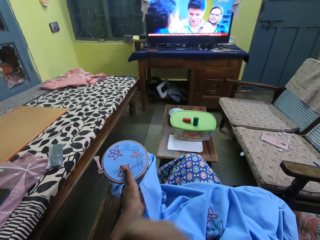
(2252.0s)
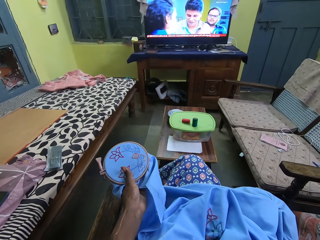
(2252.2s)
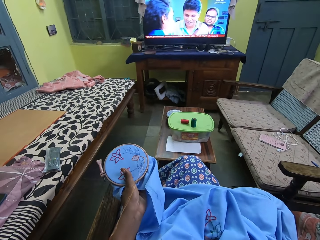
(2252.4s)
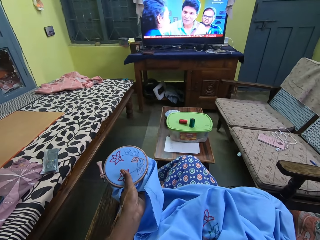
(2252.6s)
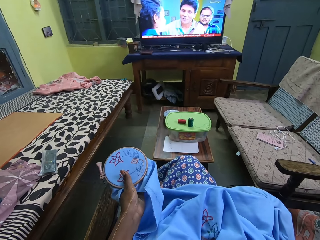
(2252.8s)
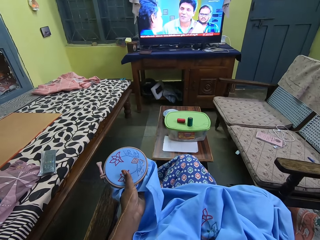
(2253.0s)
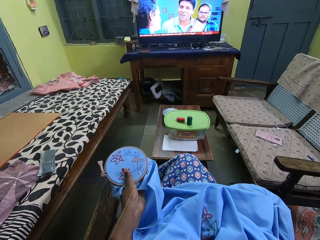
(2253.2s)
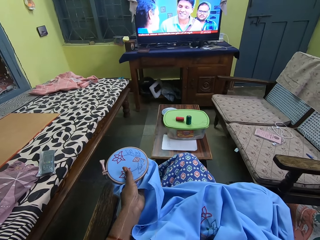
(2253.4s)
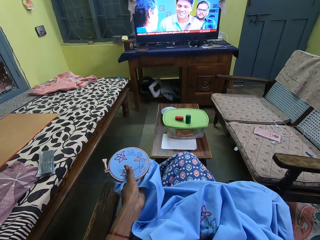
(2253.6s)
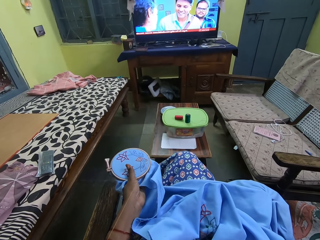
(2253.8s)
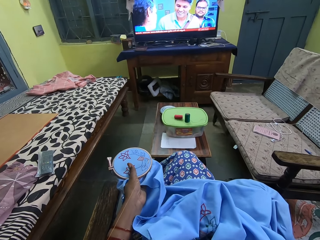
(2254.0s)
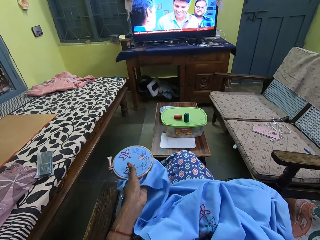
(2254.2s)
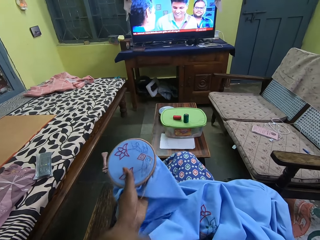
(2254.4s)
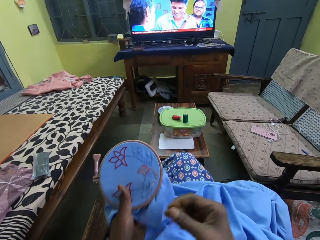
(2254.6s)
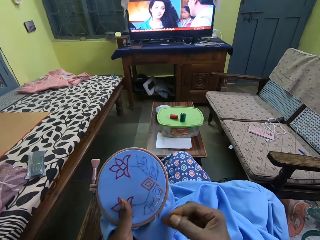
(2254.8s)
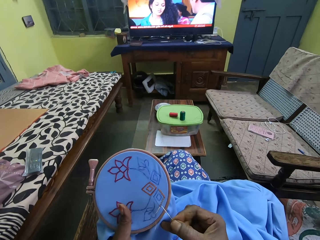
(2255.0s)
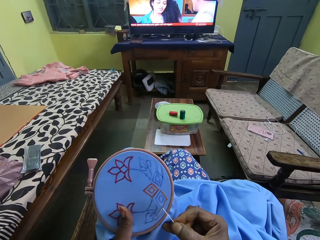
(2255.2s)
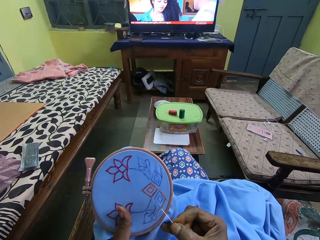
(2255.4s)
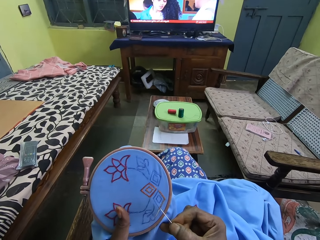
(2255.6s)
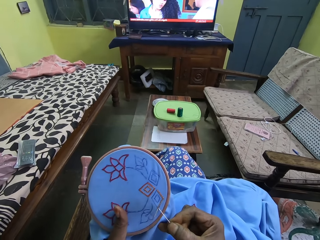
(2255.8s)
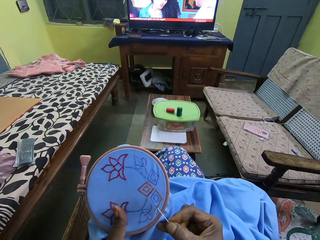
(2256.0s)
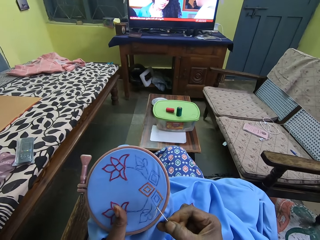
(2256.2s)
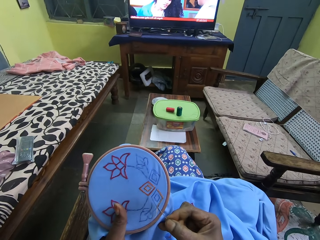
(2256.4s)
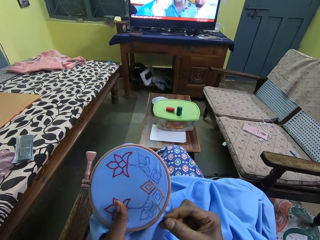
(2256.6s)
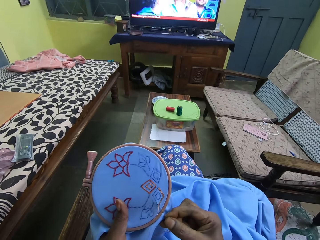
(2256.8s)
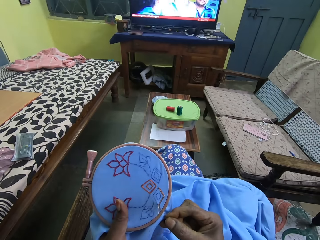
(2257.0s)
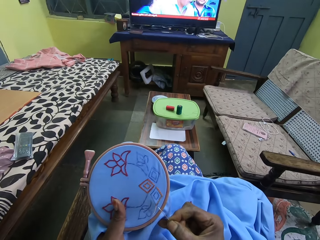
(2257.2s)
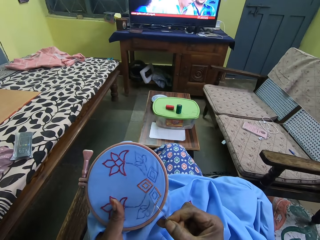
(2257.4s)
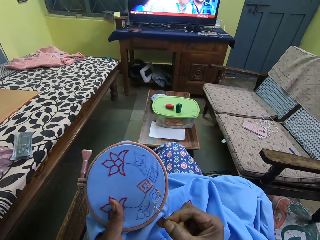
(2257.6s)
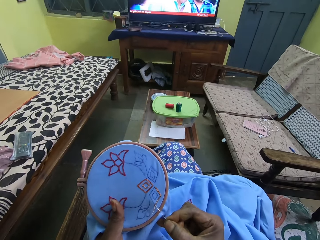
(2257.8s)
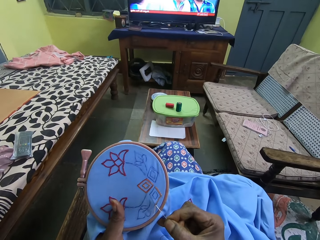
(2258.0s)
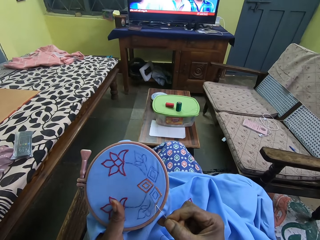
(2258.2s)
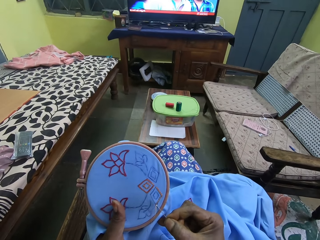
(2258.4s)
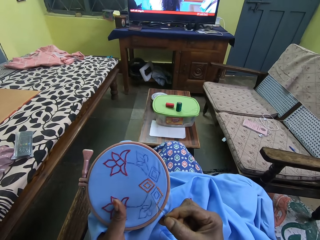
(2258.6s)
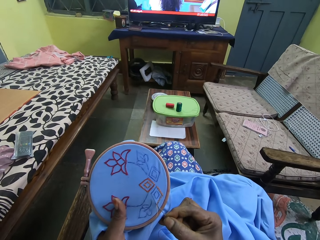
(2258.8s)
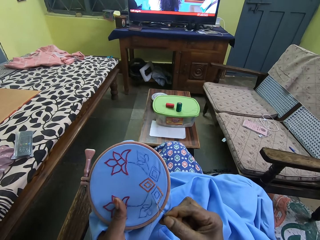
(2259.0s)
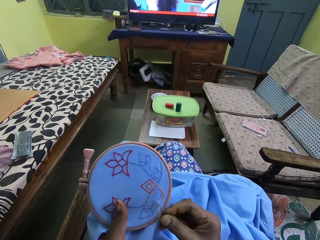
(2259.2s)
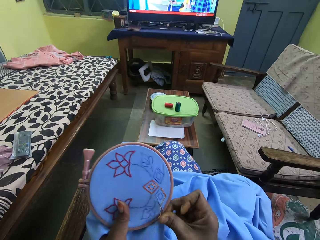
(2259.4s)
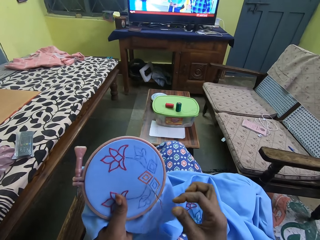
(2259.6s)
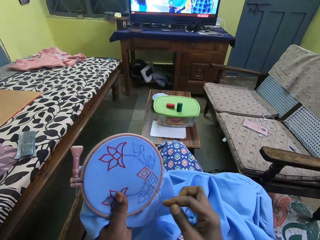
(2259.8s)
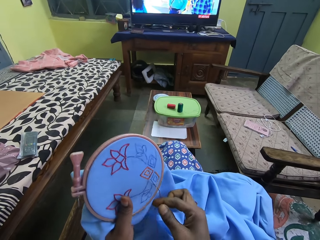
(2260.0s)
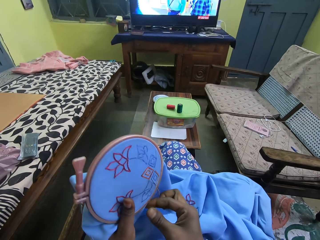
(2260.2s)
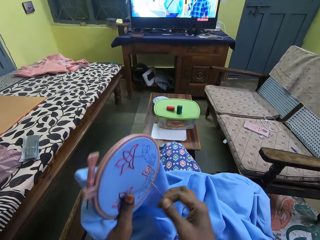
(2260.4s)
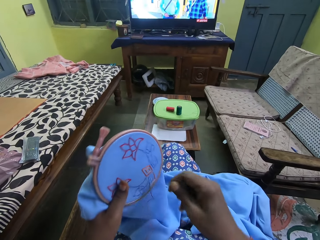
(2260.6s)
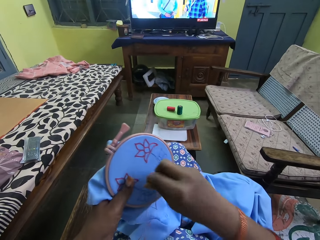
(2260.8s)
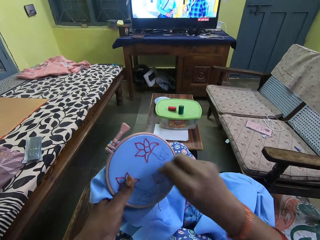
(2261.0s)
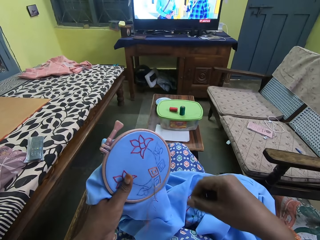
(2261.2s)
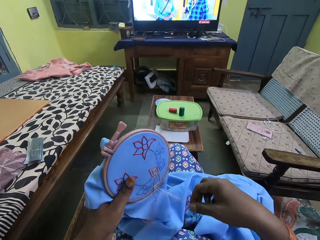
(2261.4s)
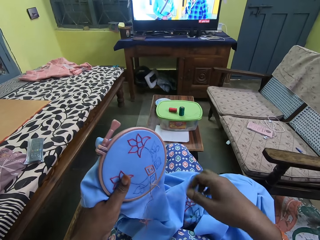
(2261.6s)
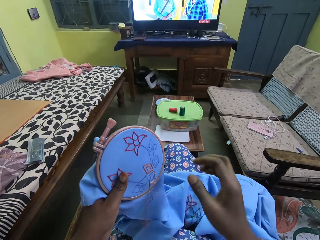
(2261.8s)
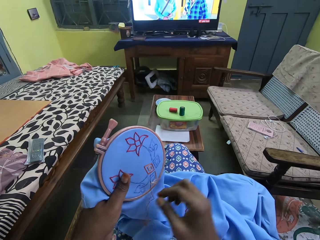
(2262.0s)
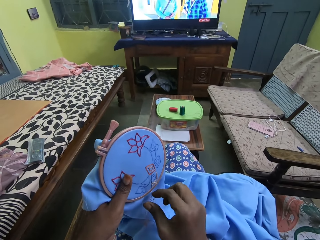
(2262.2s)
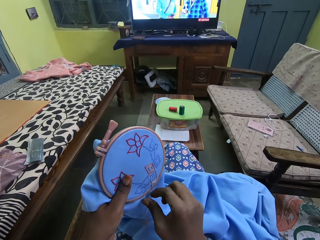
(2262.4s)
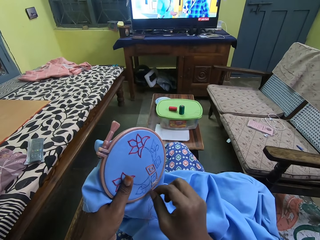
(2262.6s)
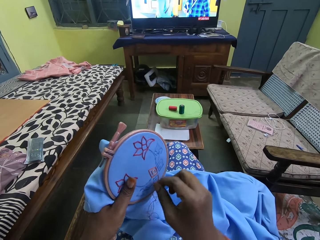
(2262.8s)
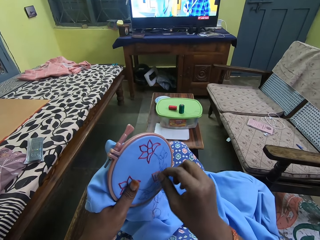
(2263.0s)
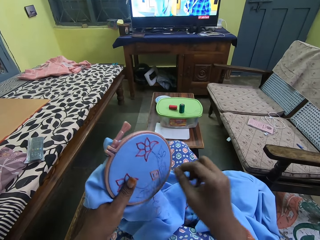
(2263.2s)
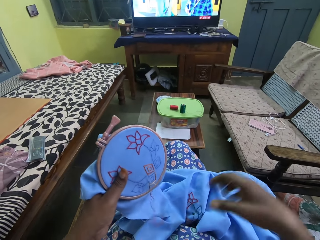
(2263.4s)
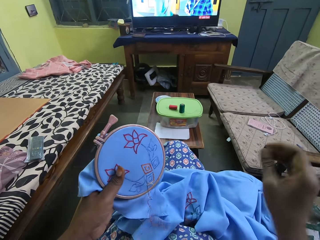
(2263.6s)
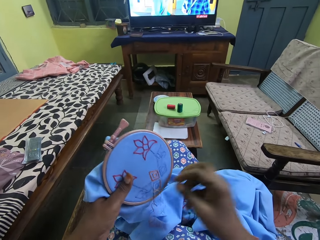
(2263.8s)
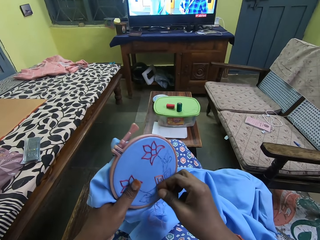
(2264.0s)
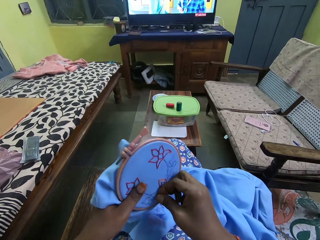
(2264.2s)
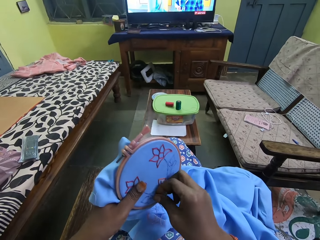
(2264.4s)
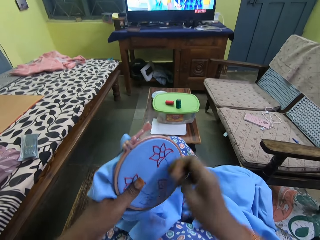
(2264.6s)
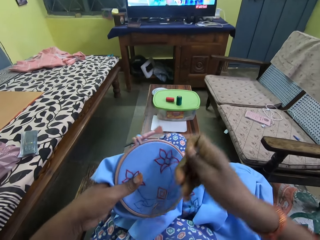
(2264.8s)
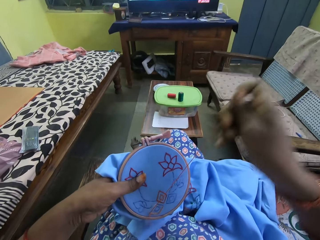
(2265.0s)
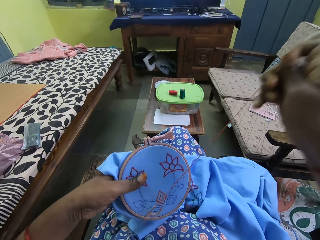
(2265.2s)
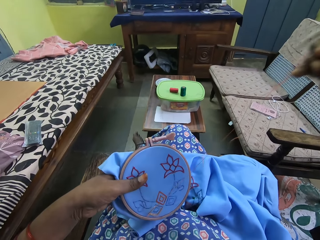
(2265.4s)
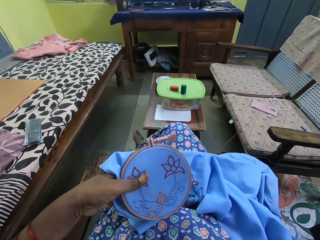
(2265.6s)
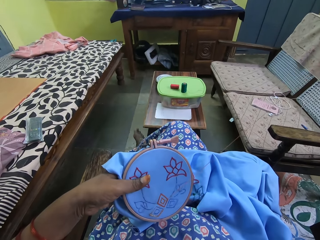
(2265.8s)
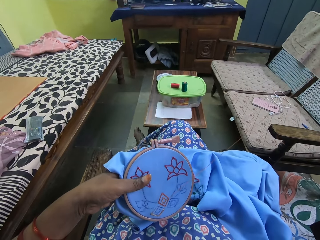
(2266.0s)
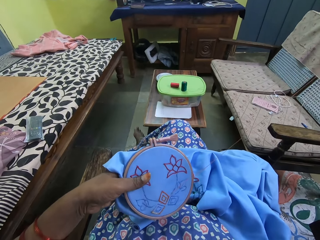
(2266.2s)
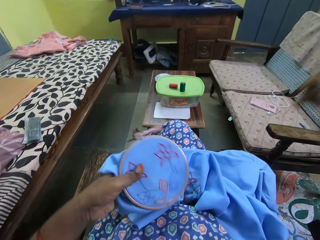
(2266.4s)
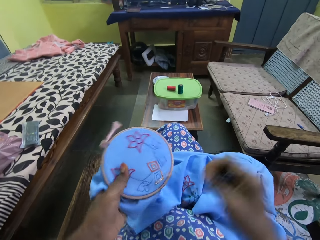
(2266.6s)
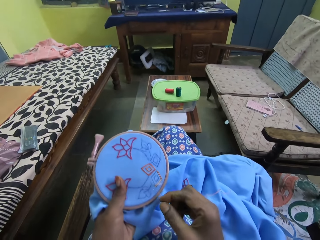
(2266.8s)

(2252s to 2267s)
The camera wearer stitches the embroidery in her left hand with the needle and the thread in her right hand. She penetrates the needle on the cloth. She pulls the string. She pulls the needle.

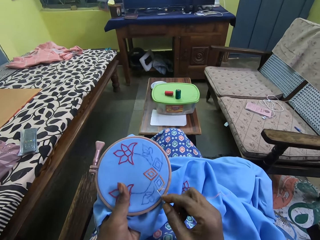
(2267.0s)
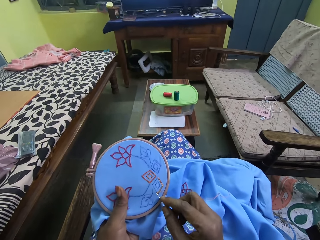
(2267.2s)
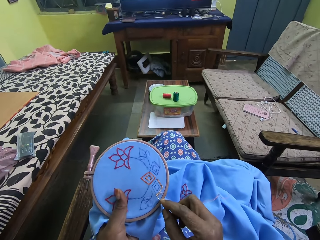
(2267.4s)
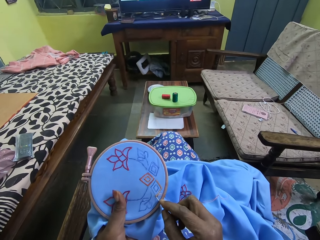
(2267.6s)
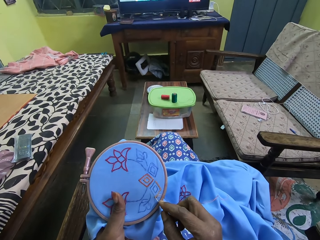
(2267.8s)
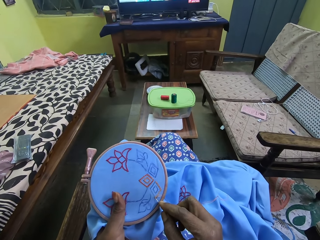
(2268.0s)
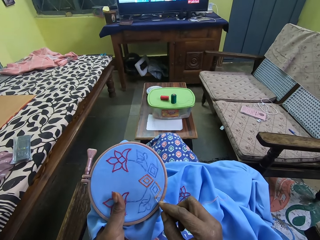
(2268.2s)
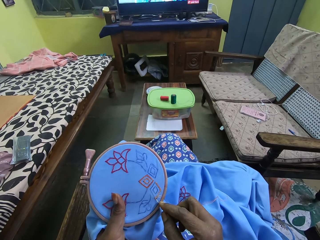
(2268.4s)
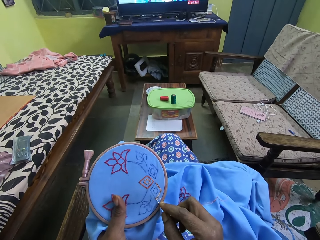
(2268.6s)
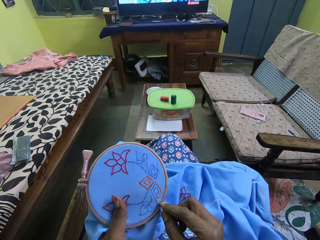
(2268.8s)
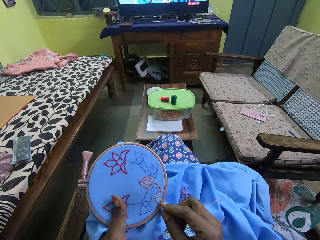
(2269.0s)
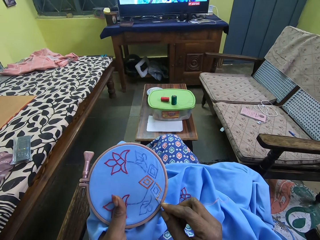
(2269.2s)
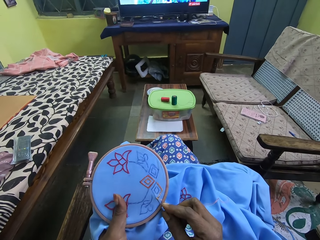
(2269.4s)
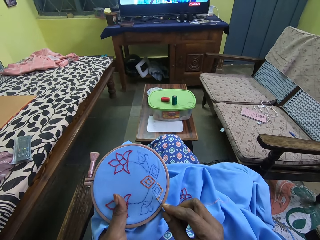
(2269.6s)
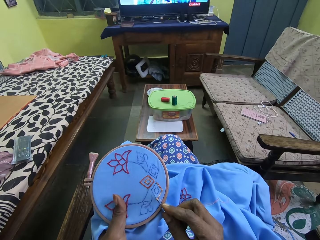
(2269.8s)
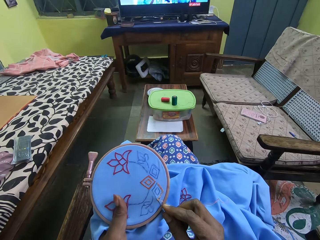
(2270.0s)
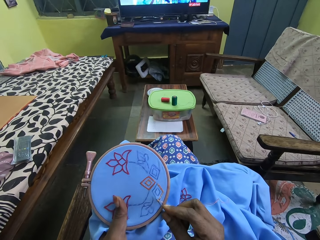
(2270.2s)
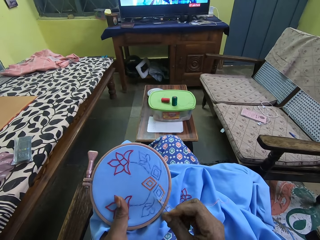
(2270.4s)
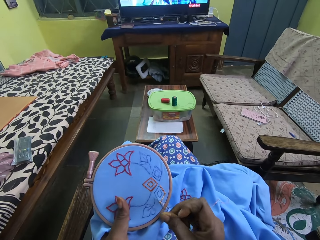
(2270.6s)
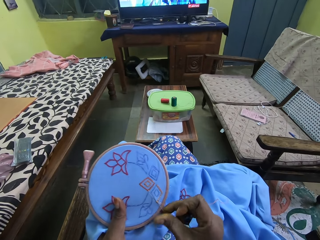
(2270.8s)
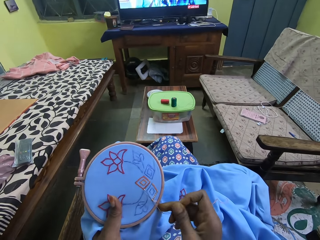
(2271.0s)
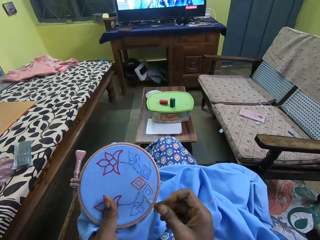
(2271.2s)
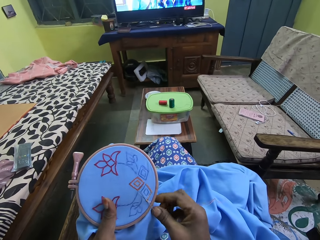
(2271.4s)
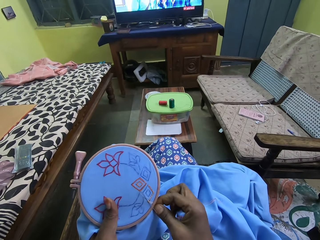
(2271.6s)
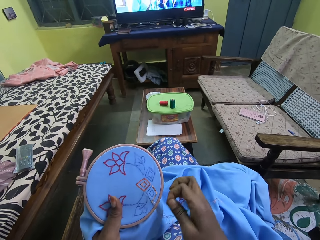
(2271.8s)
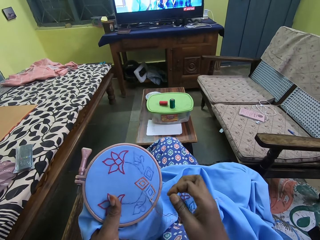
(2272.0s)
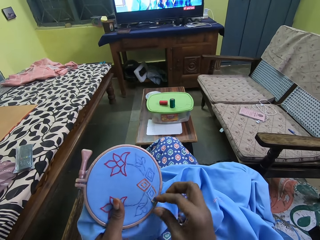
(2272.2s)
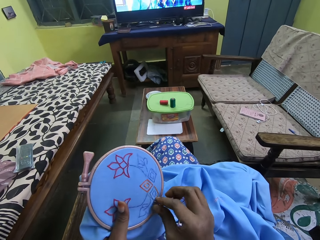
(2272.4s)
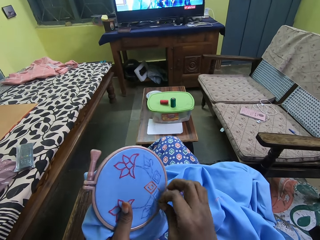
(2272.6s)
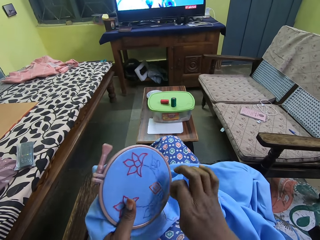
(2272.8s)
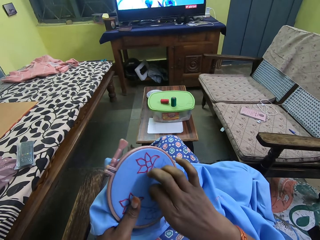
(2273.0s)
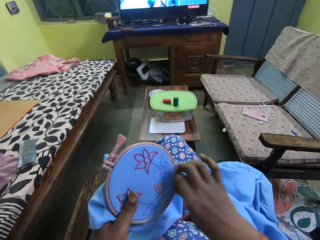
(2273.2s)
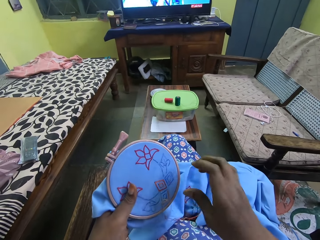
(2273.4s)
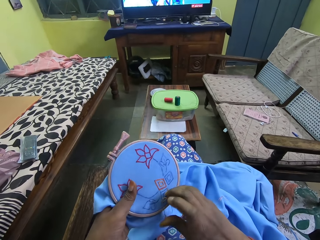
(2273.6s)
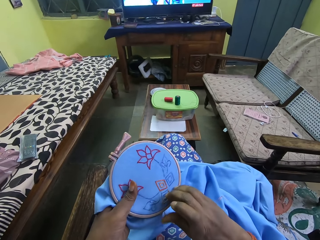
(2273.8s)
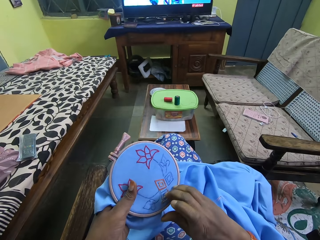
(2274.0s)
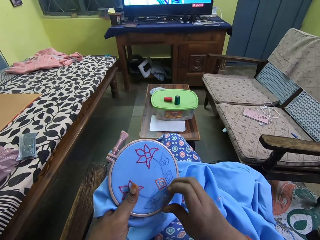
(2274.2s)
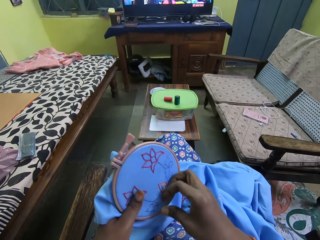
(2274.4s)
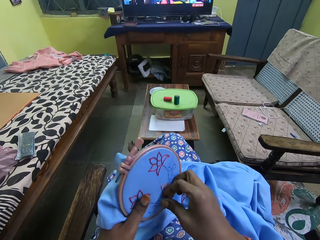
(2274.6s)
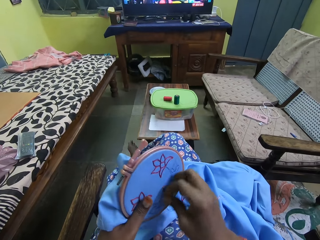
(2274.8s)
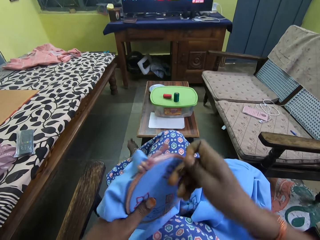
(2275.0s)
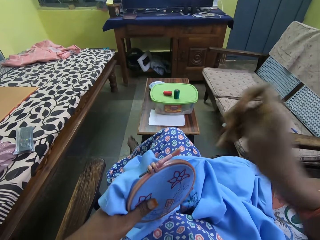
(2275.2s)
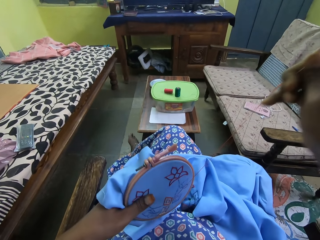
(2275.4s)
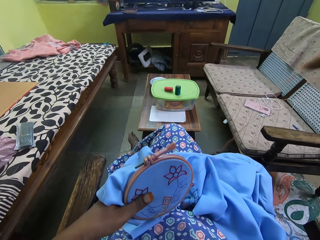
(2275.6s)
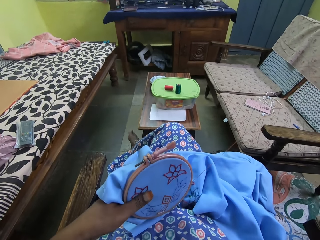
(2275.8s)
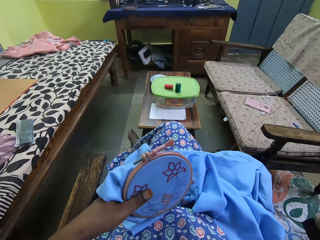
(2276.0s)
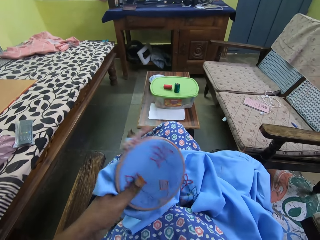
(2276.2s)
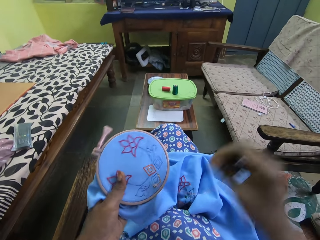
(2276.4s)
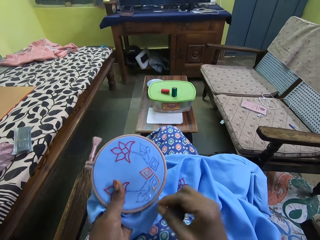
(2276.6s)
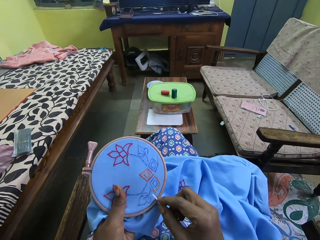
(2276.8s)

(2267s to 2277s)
The camera wearer penetrates the needle on the cloth. They pull the string. They pull the needle.
